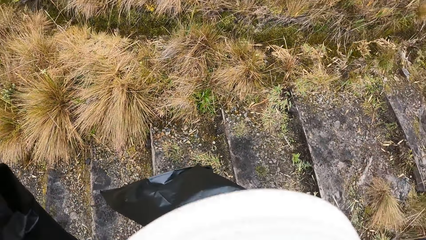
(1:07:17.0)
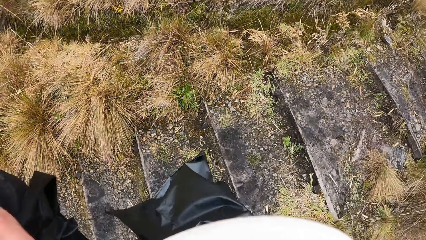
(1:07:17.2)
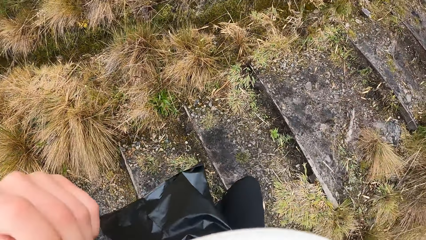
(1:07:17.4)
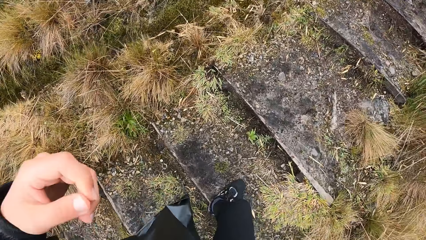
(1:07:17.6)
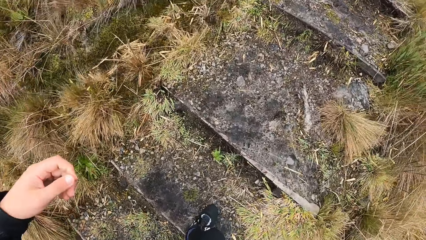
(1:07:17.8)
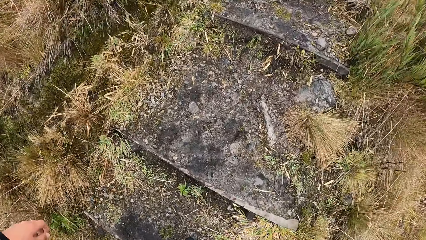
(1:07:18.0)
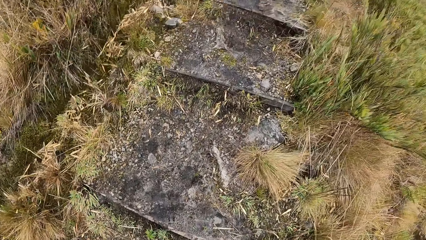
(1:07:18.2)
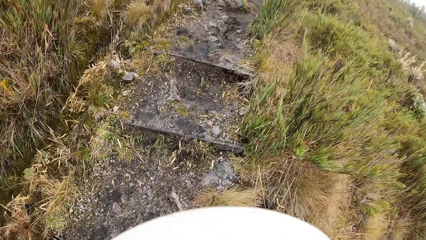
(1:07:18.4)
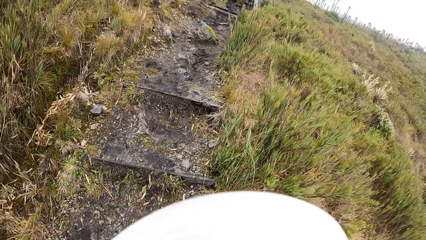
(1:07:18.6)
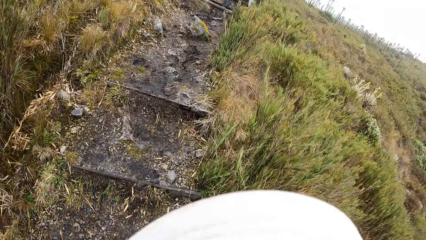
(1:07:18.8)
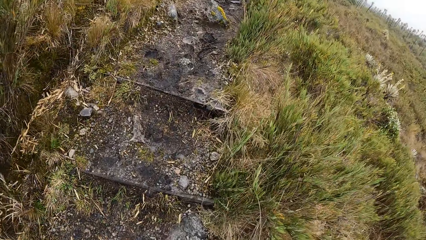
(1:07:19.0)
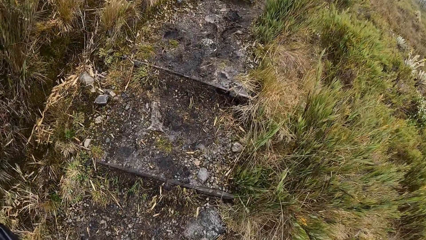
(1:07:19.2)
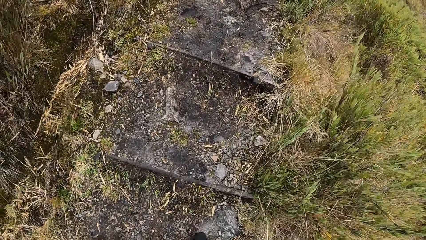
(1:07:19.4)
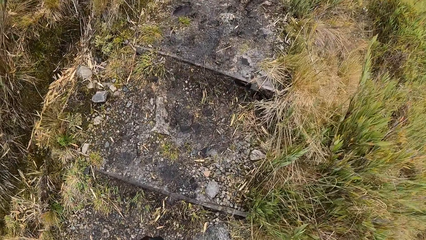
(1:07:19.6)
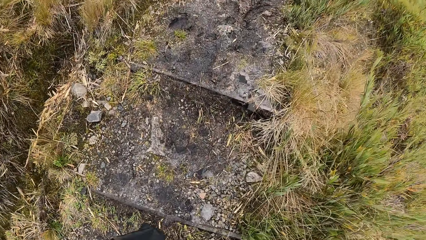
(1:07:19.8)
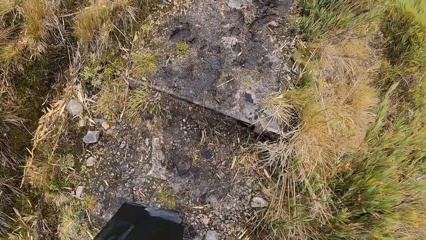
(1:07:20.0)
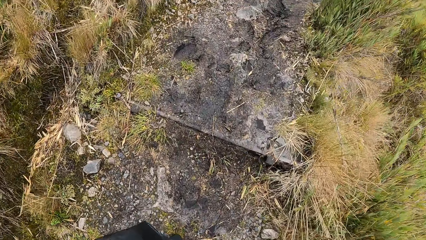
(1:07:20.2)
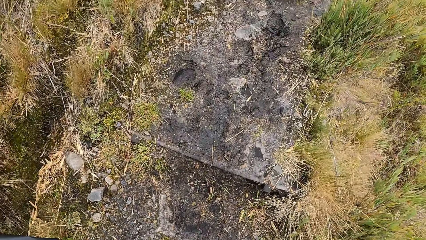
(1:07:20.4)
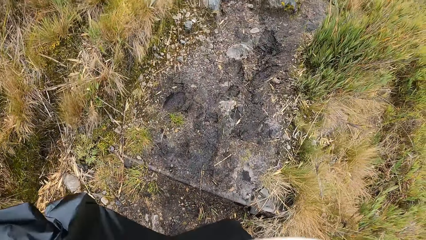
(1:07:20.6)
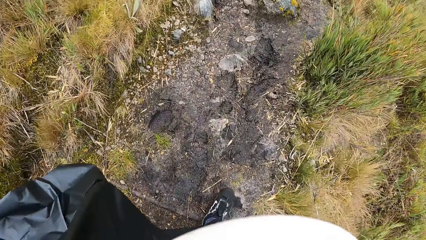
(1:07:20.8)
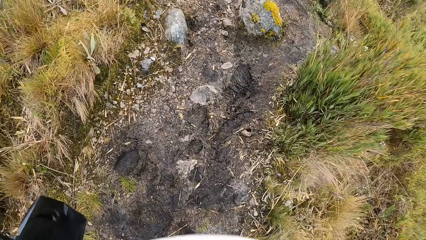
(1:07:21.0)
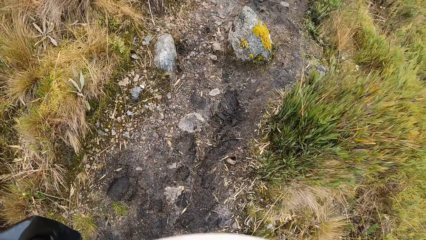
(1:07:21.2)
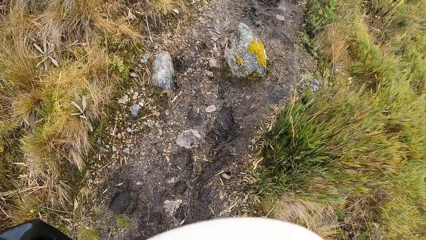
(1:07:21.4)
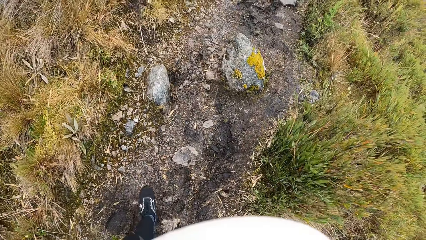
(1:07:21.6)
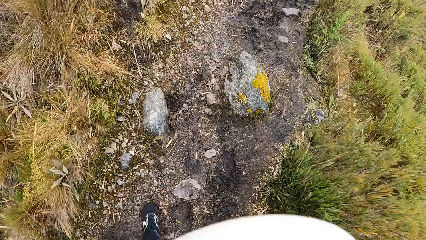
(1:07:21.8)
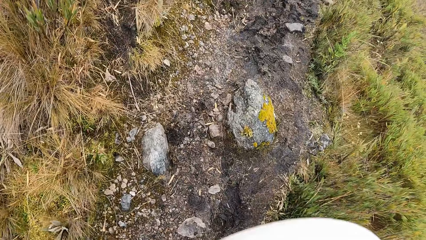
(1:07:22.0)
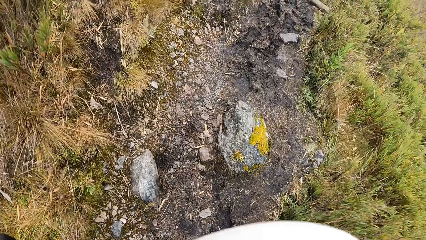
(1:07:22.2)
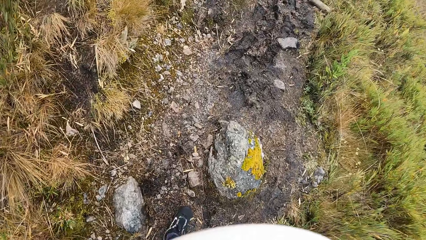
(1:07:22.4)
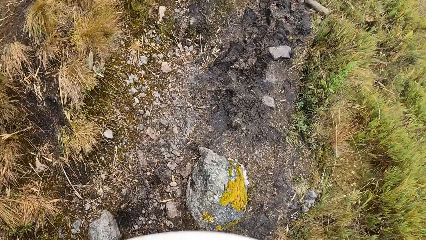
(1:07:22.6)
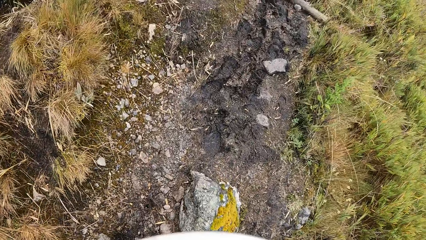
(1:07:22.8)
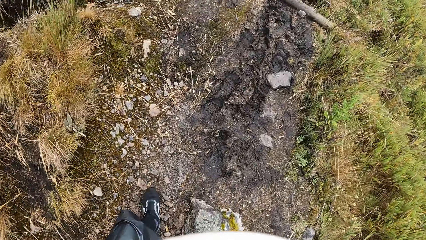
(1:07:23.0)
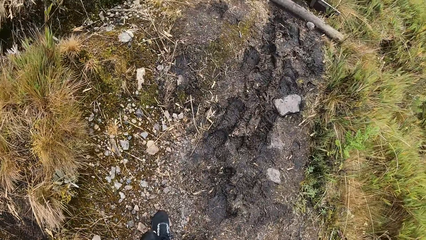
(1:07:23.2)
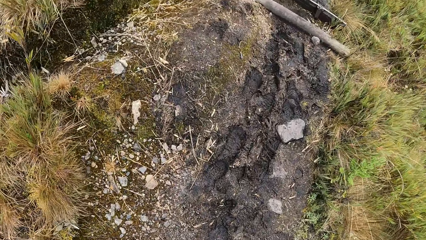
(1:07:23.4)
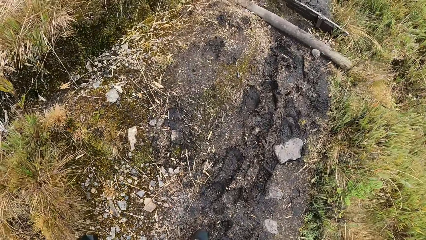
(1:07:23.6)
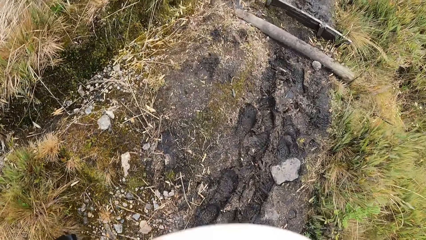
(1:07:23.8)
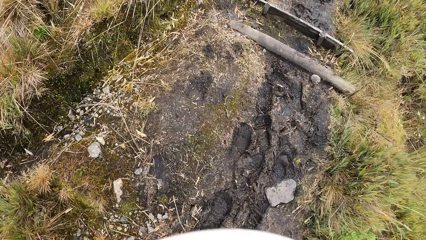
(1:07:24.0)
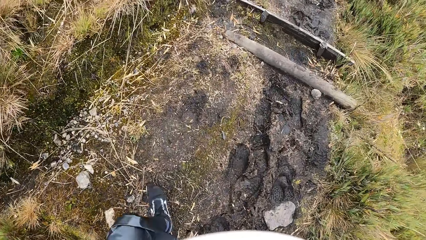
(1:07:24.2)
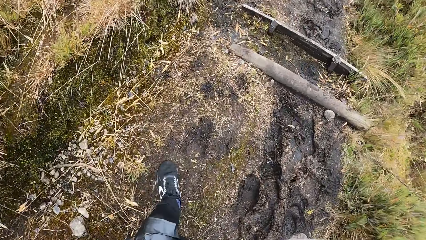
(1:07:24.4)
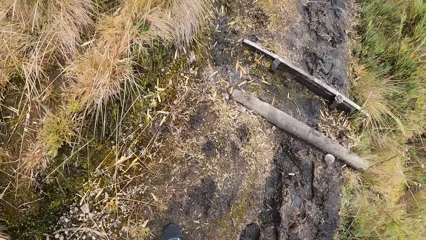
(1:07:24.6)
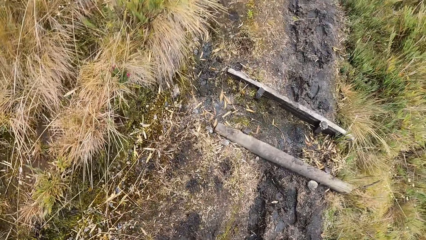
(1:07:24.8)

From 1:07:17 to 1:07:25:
The camera wearer walks up the mountain on the path towards the forest.

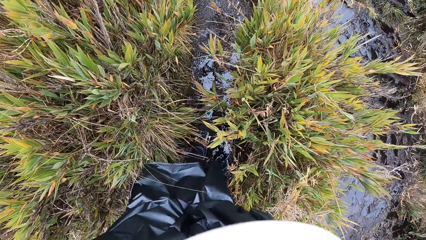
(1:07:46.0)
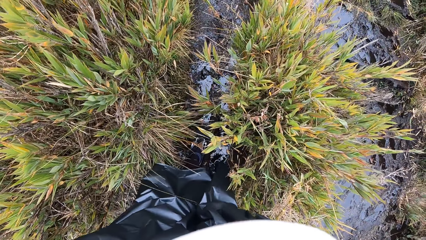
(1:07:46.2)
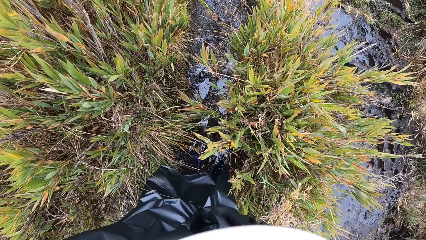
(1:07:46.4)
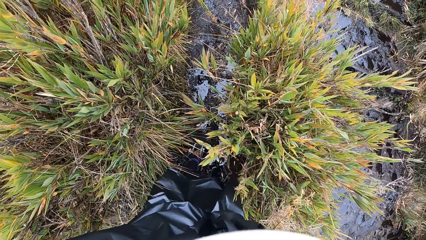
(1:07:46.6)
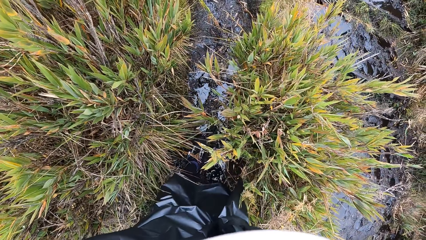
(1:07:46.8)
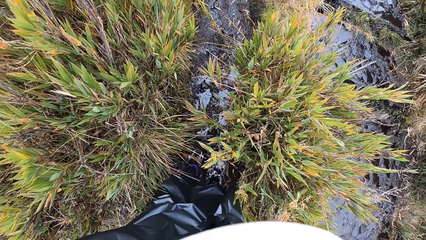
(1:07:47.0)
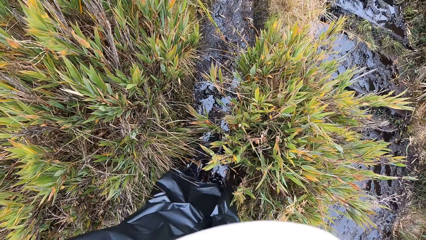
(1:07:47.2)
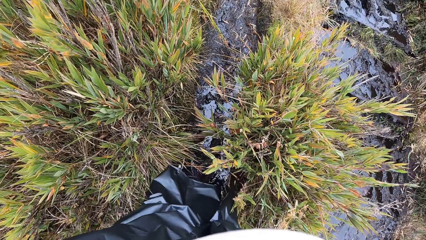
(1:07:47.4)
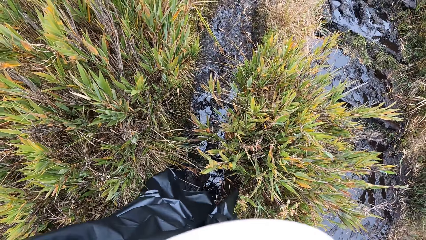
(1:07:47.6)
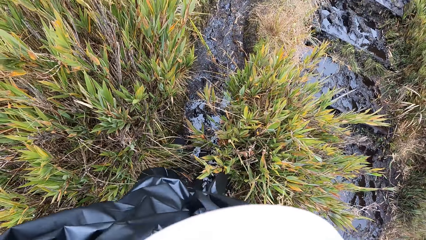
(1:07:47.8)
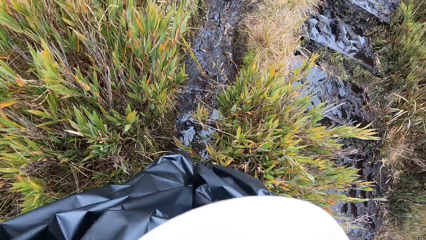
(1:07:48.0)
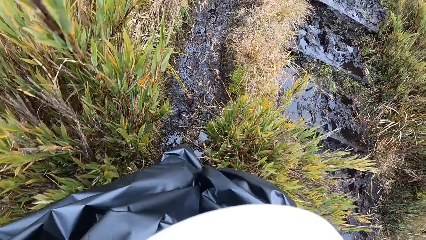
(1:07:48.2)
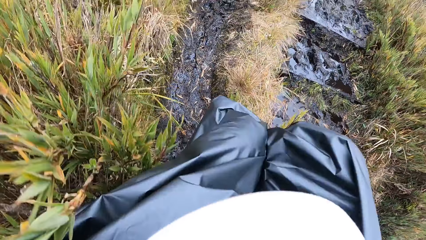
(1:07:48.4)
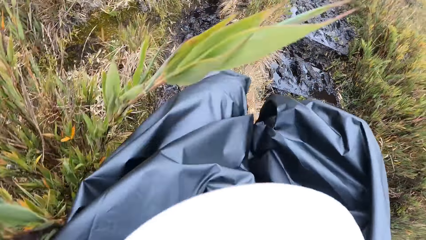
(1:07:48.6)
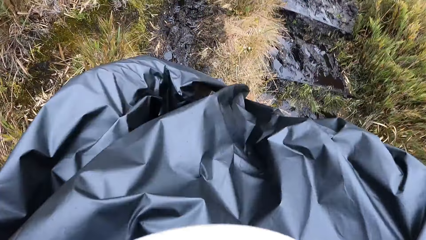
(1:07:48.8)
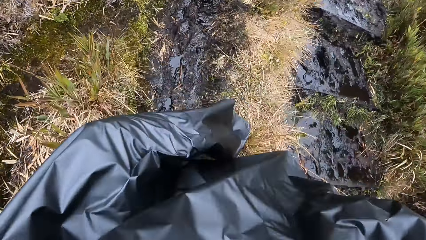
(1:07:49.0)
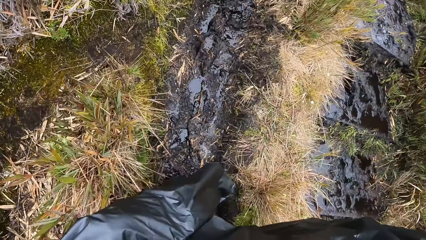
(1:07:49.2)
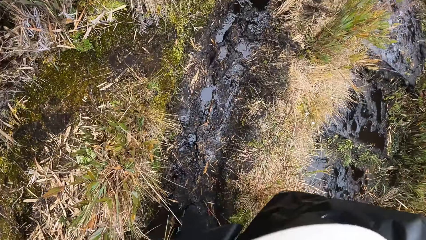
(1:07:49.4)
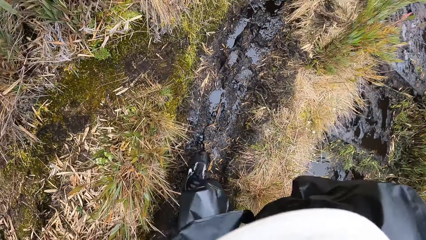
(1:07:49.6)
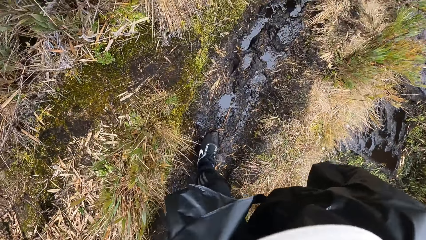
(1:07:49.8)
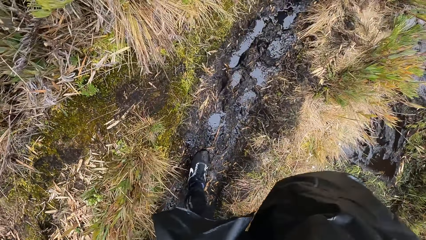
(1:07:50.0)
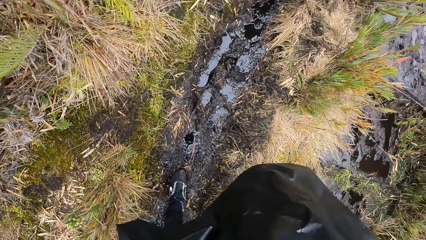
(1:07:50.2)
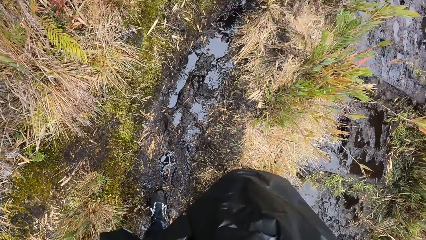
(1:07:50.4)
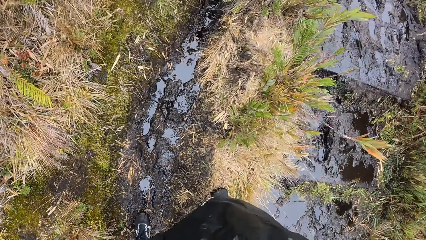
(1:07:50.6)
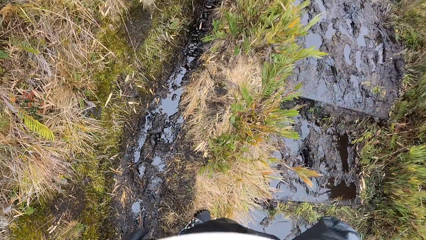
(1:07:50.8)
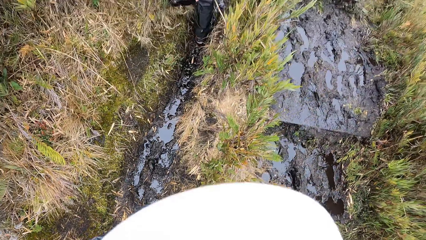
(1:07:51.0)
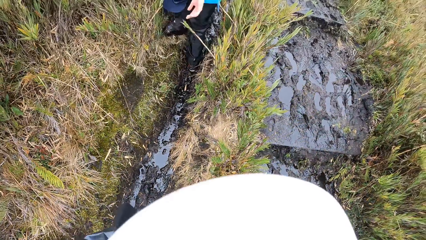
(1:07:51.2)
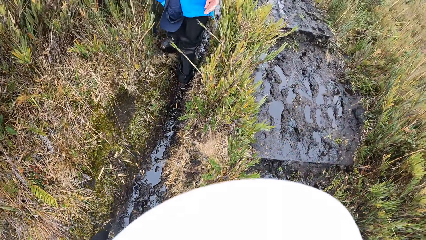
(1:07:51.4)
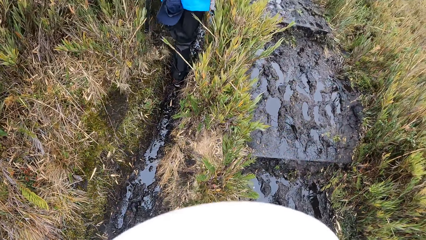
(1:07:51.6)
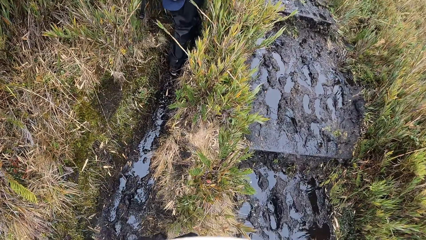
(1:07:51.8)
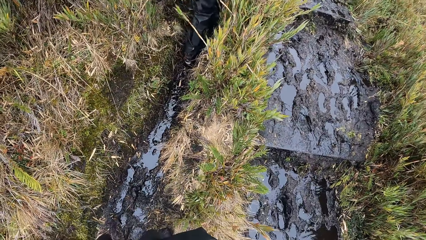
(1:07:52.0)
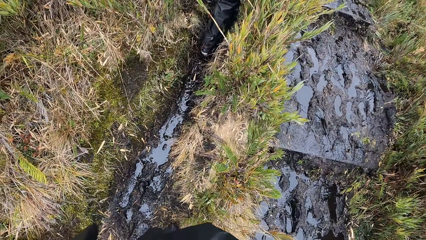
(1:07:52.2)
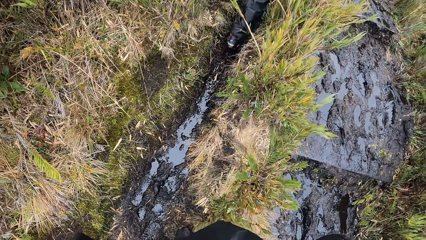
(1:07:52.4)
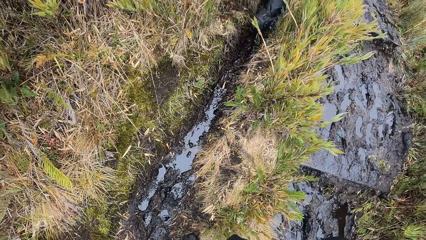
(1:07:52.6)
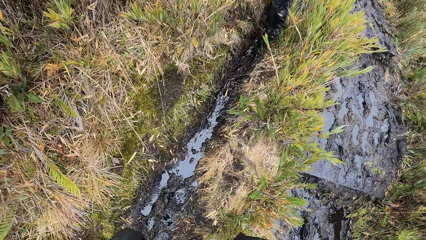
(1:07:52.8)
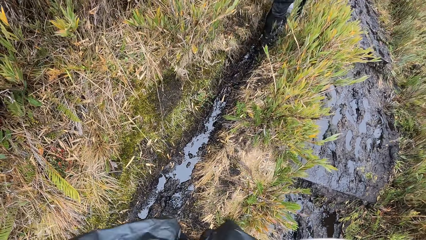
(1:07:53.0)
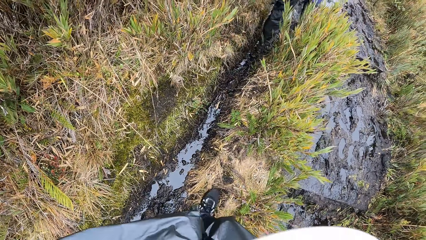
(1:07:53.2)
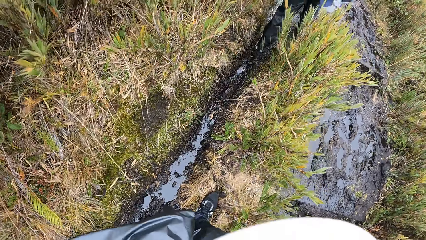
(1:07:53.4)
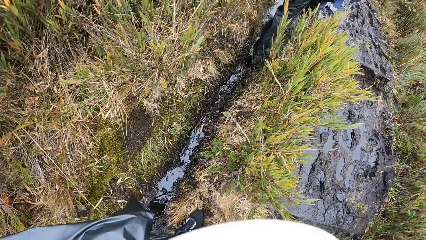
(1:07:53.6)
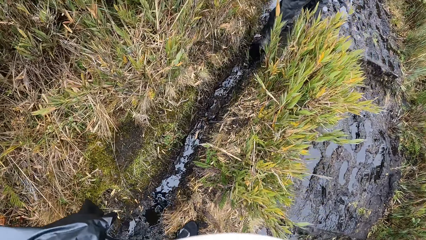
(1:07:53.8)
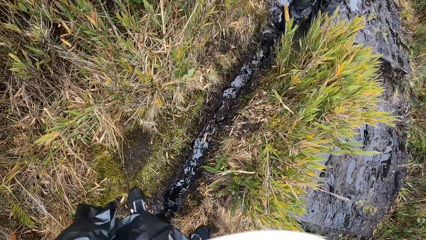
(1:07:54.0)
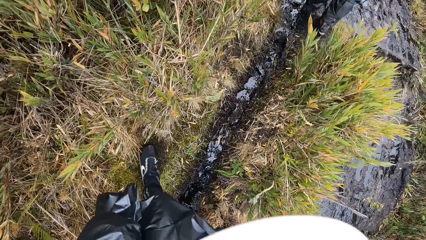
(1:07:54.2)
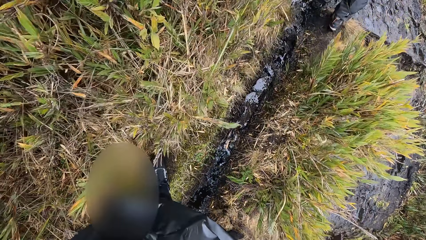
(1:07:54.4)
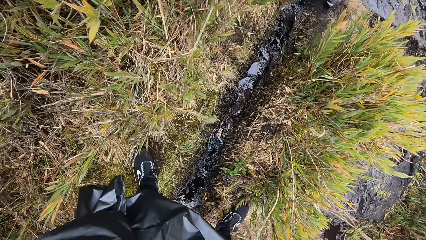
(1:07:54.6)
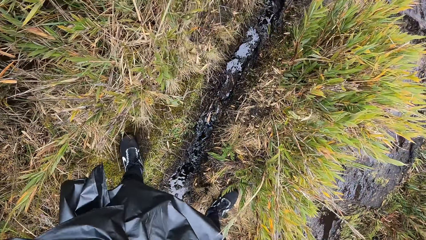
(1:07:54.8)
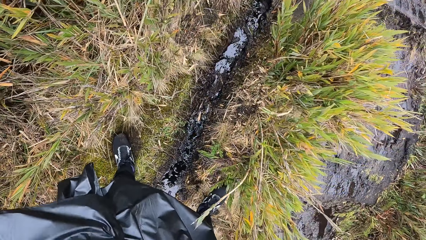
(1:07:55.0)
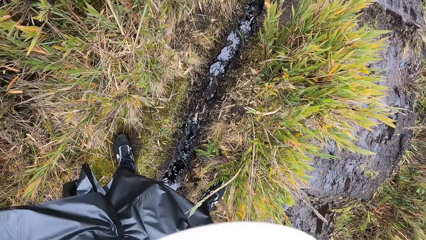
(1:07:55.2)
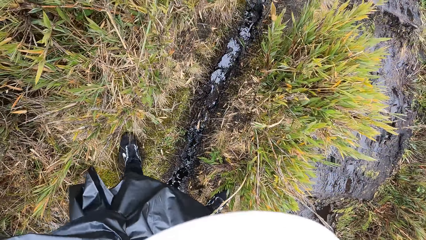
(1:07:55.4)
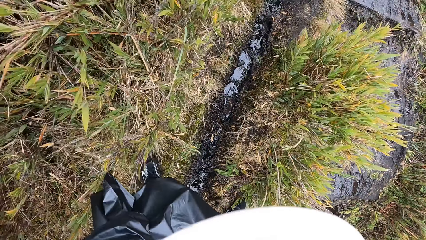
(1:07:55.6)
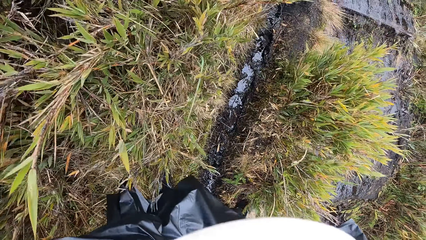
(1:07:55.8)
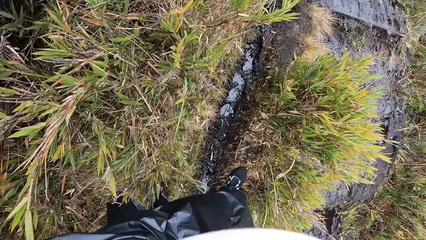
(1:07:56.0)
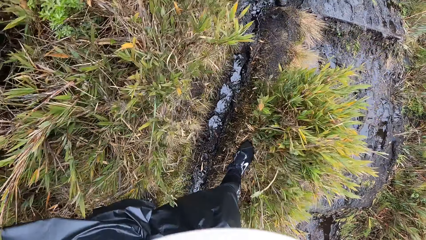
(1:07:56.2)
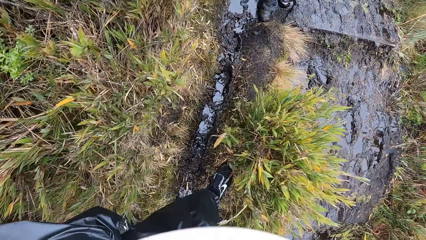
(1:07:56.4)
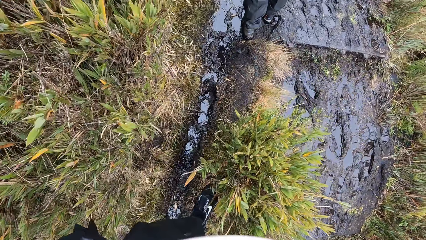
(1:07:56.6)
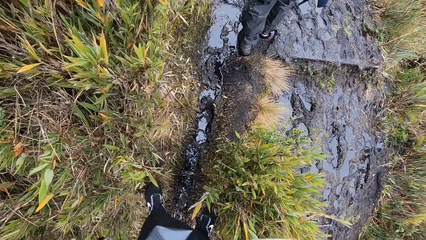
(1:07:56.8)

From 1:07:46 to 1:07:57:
The camera wearer adjusts the plastic bag on her body.
